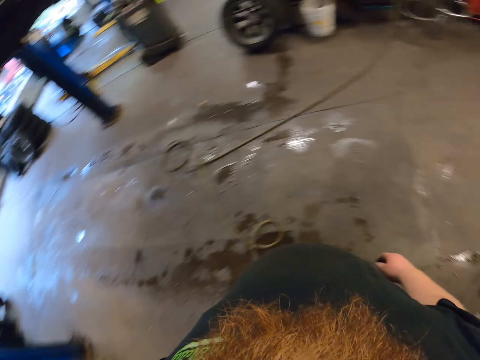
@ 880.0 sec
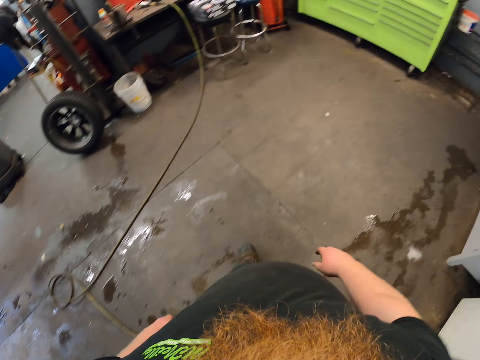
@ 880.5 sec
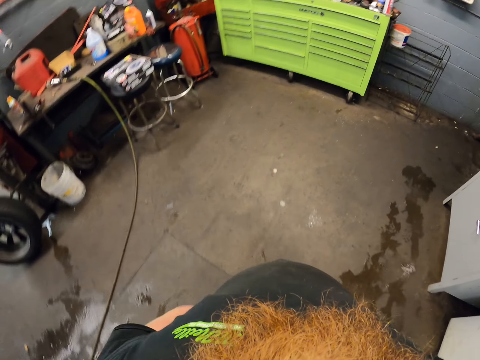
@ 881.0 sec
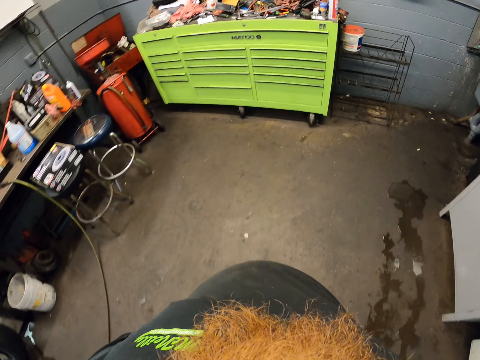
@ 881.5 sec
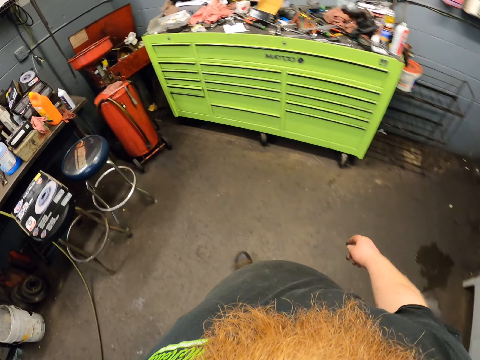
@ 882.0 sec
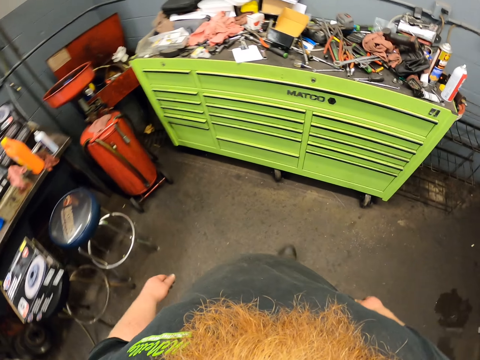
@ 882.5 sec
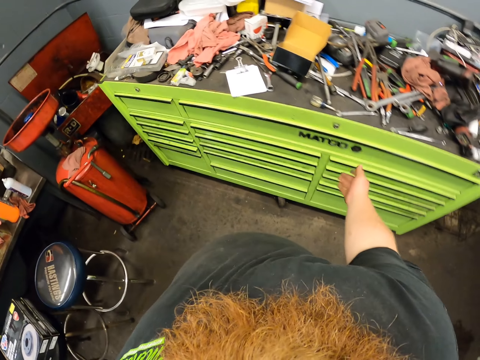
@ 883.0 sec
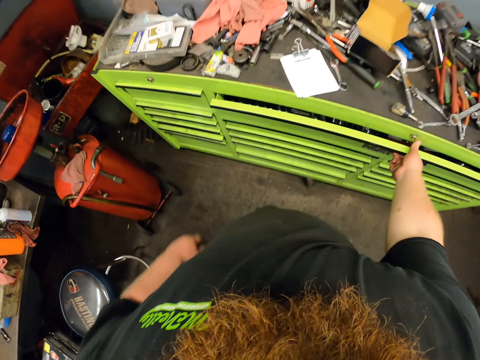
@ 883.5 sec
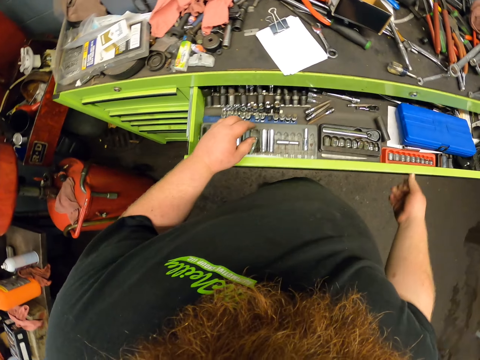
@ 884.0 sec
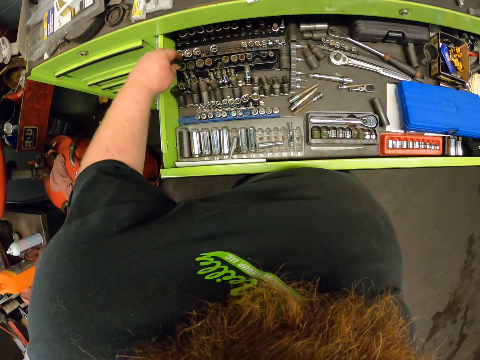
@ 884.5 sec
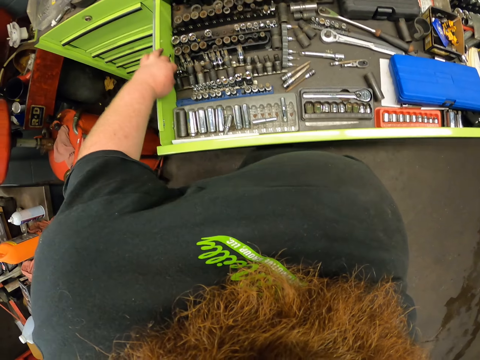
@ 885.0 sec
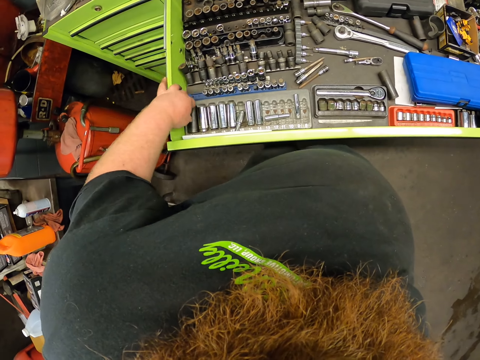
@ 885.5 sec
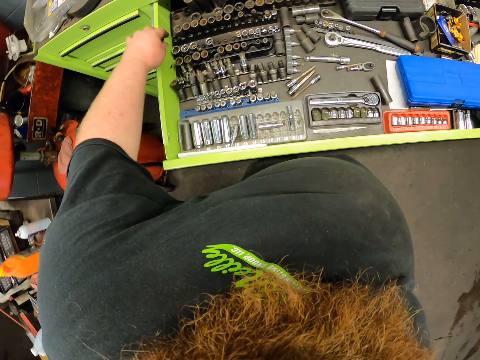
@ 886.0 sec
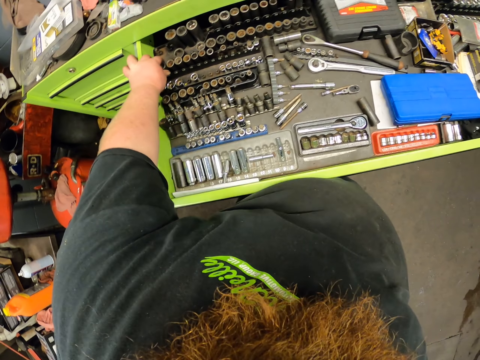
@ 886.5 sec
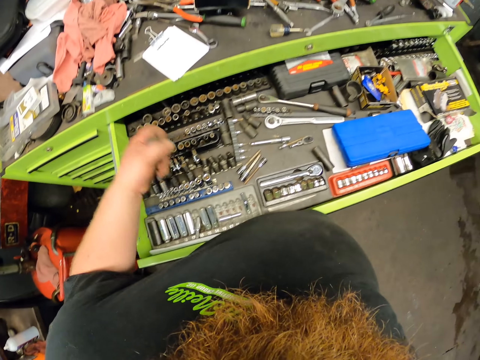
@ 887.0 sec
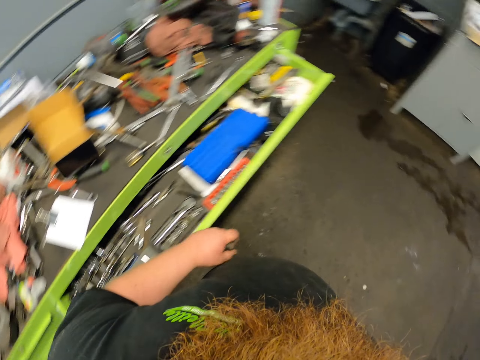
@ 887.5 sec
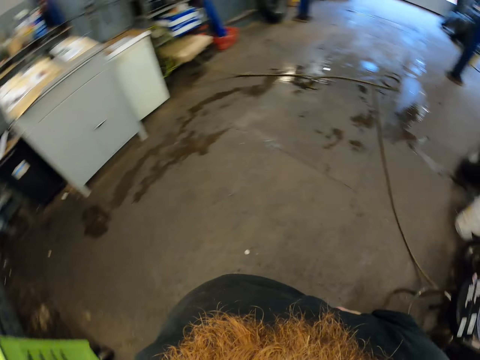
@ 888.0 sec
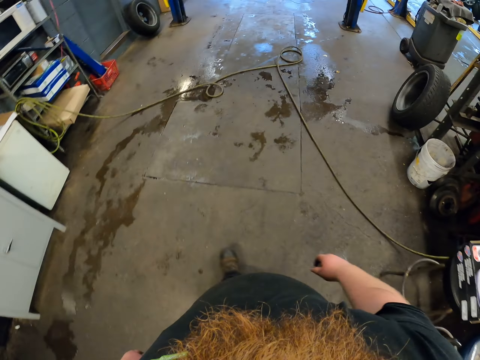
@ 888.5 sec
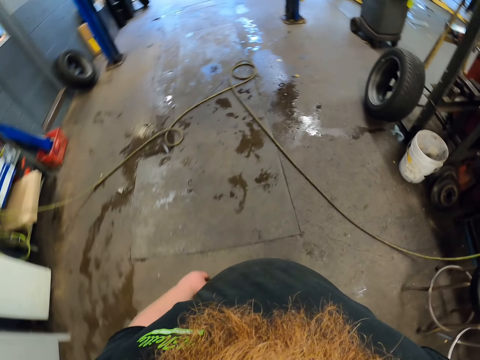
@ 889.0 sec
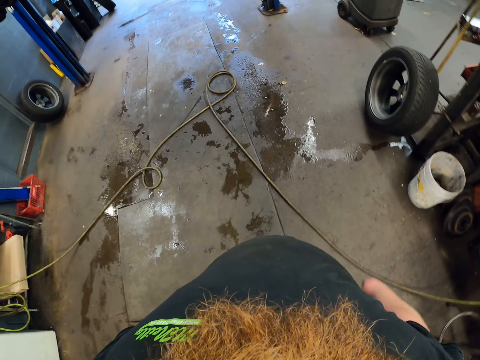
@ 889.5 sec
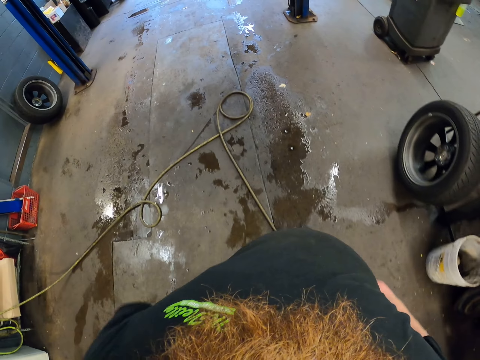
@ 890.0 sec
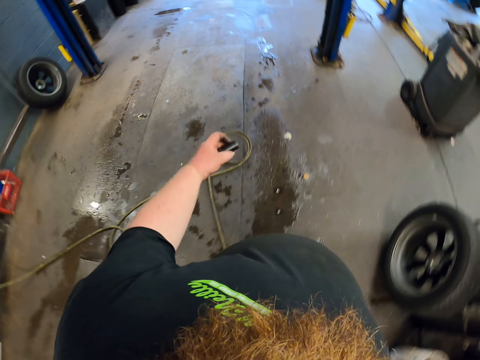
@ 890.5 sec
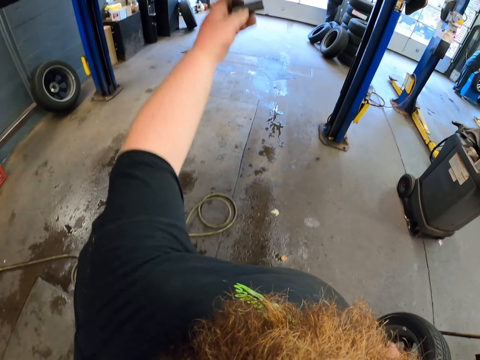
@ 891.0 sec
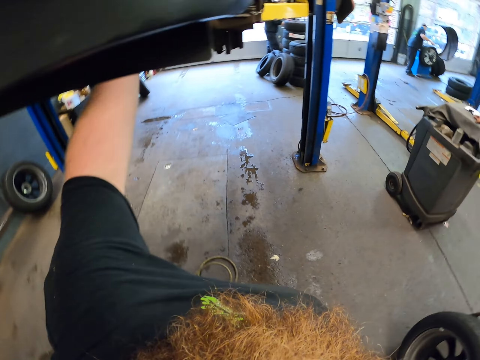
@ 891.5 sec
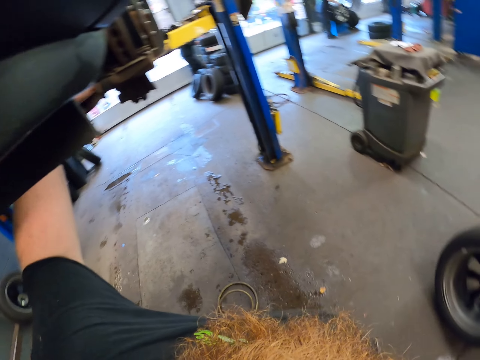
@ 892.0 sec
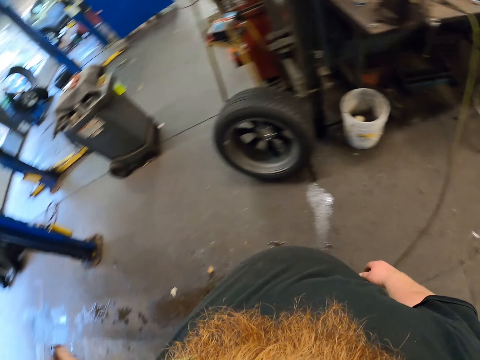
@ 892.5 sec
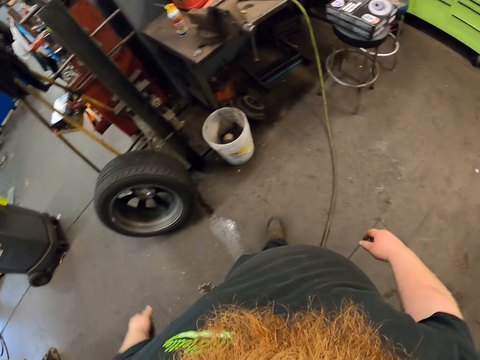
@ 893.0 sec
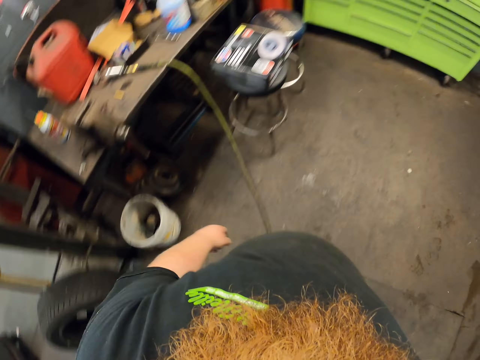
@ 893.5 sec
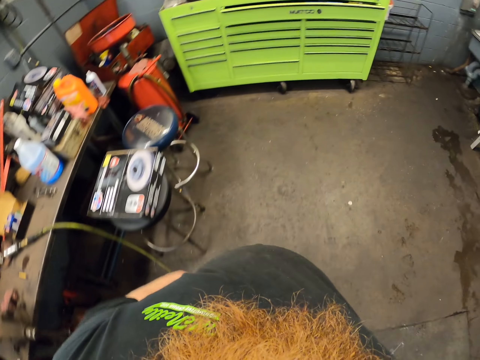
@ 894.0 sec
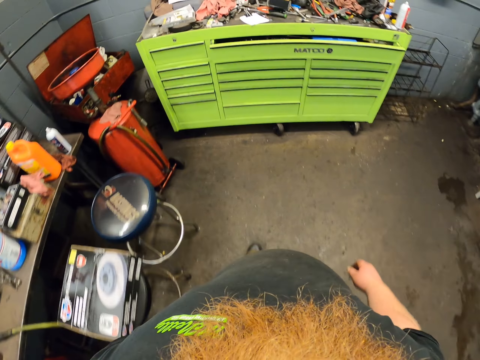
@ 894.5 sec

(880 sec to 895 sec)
The camera wearer walks around. They open the drawer. They pick up a shank socket. They walk and look around. They close the drawer. They walk towards the suspended vehicle. They touch the car. They test the shank socket on the caliper assembly. They walk and look around.

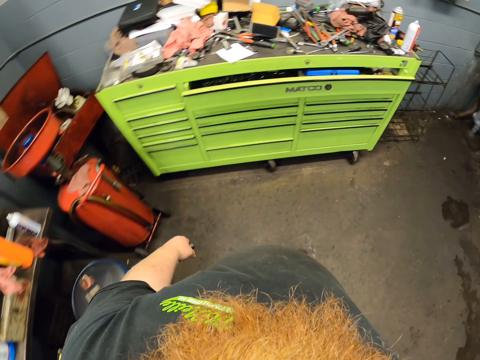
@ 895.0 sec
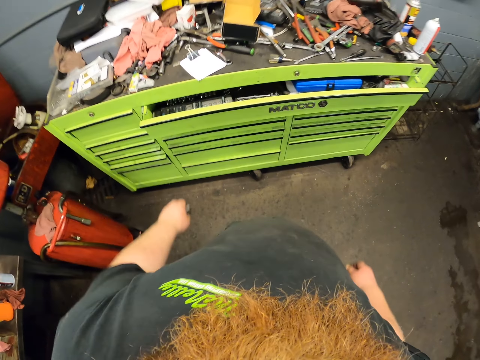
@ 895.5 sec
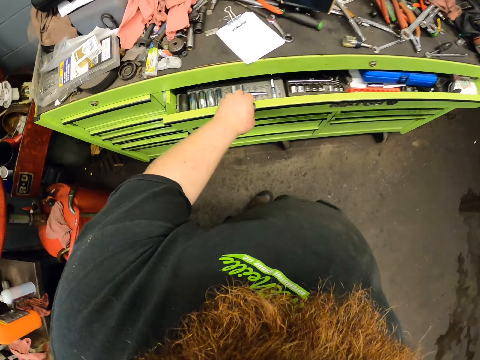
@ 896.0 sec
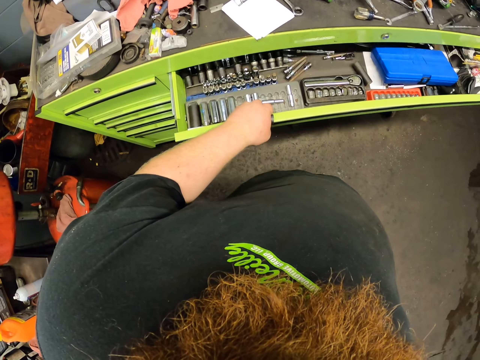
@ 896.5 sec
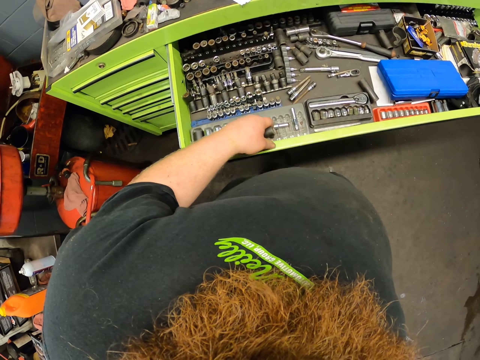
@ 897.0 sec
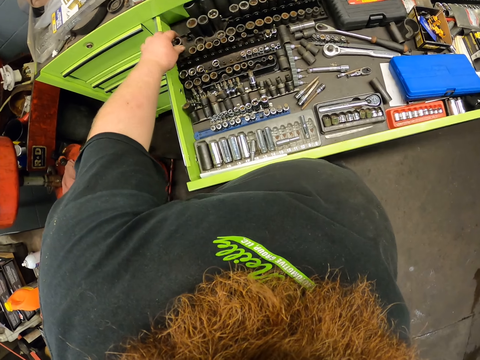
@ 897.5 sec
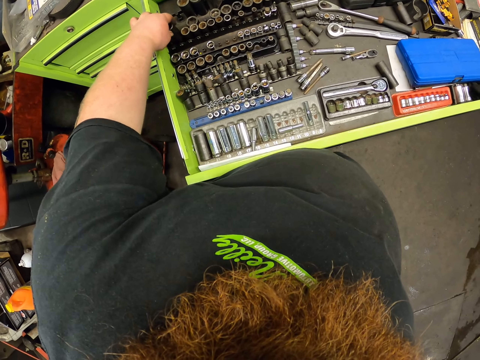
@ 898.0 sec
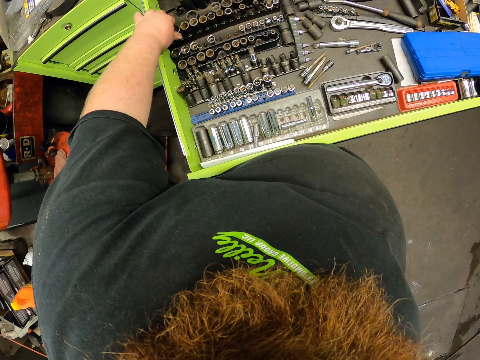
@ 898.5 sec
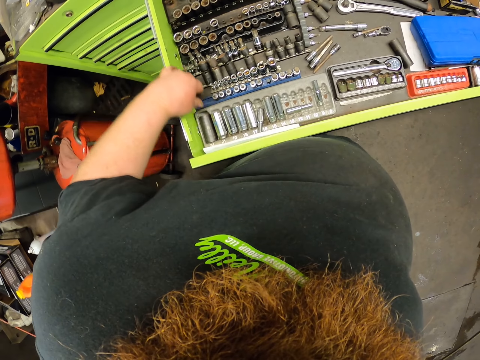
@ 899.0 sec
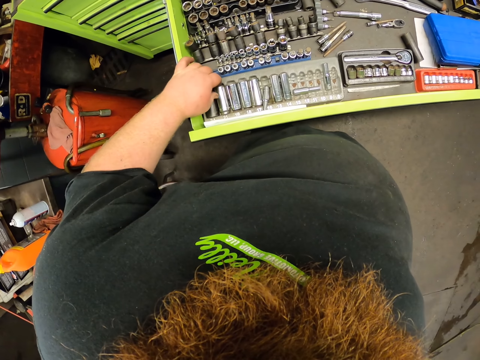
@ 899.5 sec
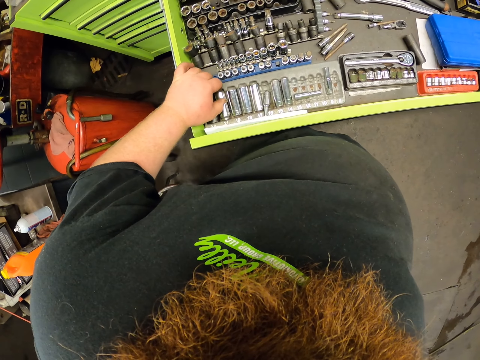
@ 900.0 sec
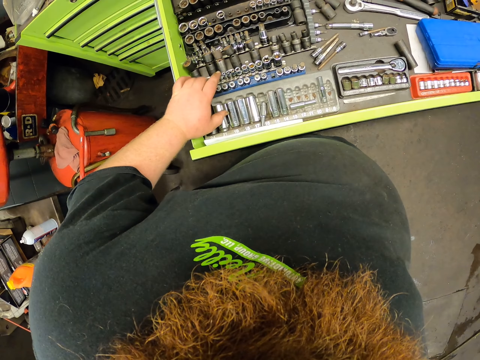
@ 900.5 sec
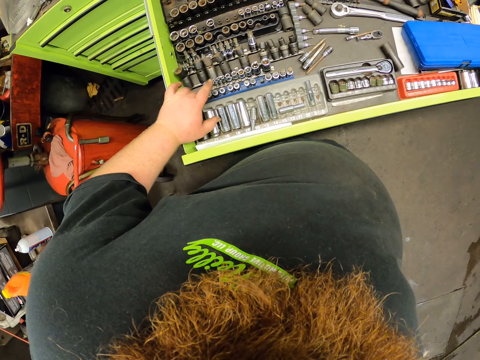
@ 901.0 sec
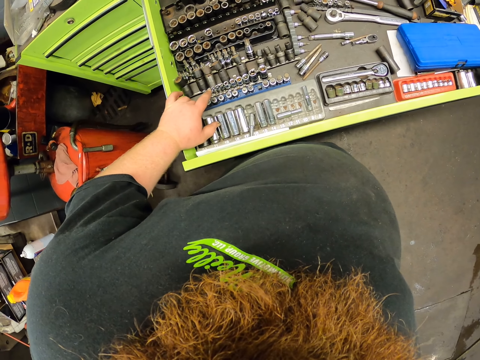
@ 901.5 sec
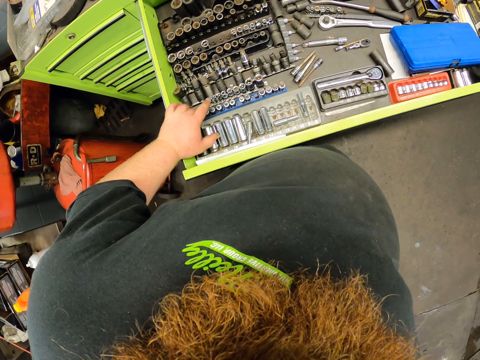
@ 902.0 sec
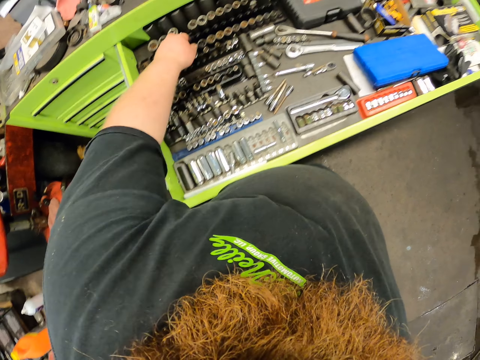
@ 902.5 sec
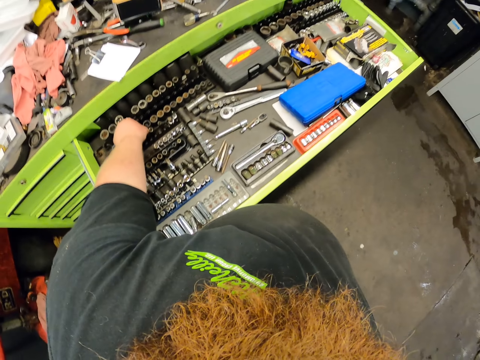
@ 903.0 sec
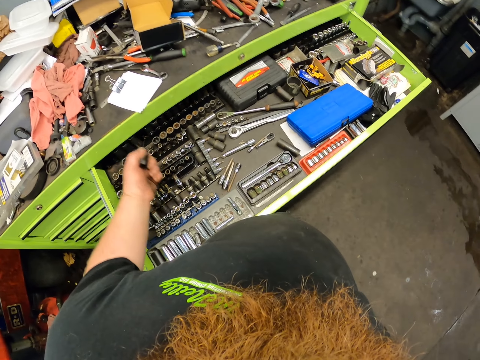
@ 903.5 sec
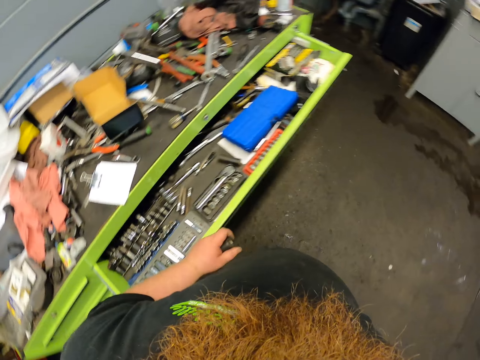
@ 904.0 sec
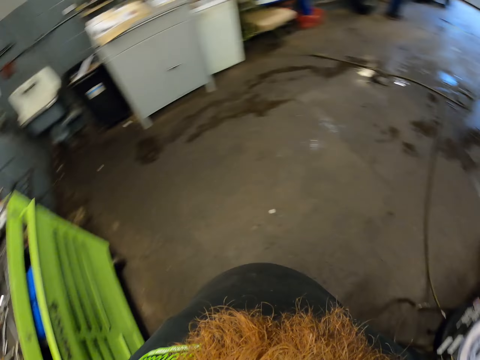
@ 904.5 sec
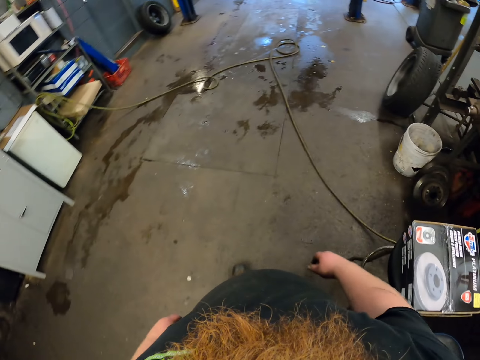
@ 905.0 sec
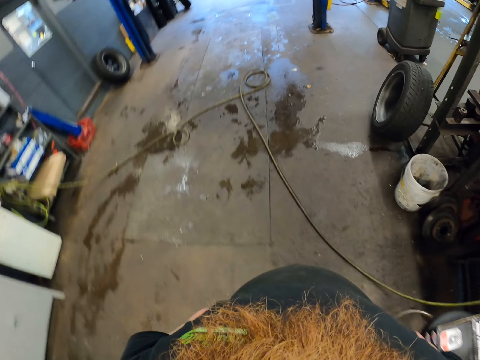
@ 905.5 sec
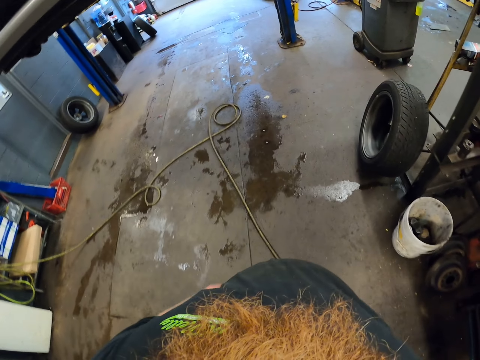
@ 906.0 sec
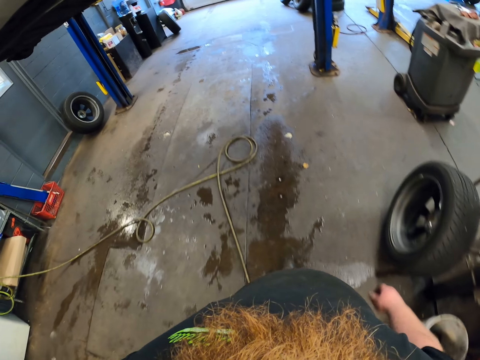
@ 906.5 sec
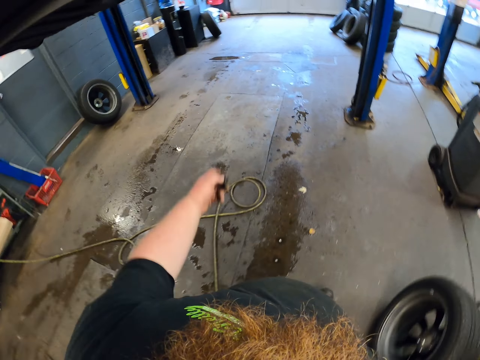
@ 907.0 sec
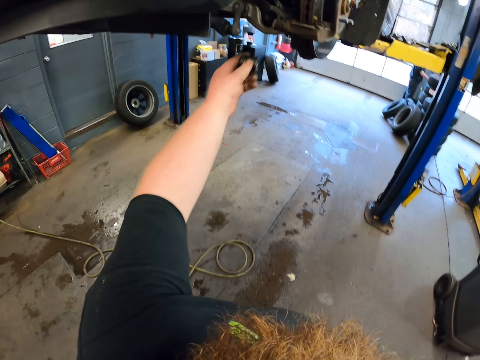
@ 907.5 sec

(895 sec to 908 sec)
The camera wearer walks towards the drawer. They open the drawer. They put the shank socket in the drawer. They look at the shank sockets in the drawer. They pick up a shank socket in the drawer. They close the drawer. They walk and look around.
